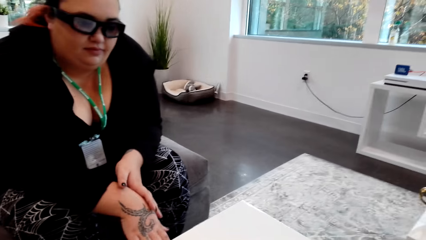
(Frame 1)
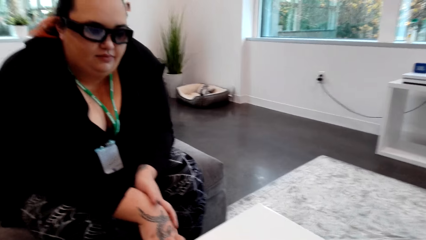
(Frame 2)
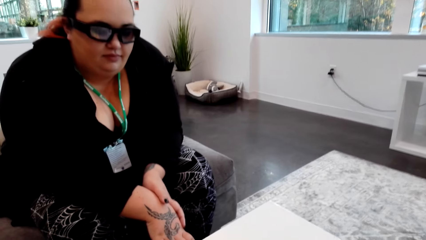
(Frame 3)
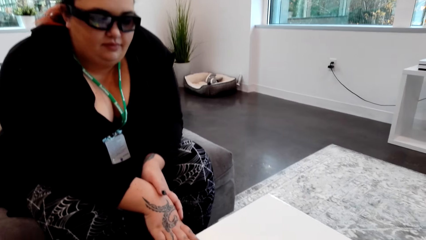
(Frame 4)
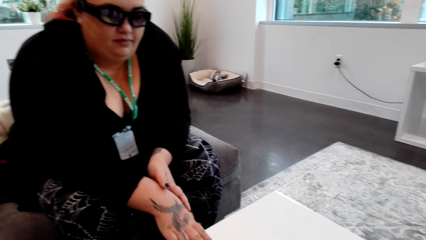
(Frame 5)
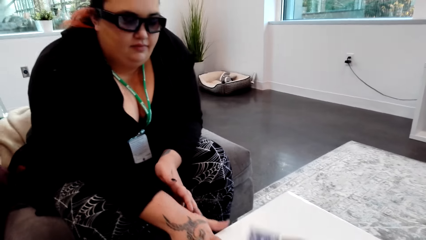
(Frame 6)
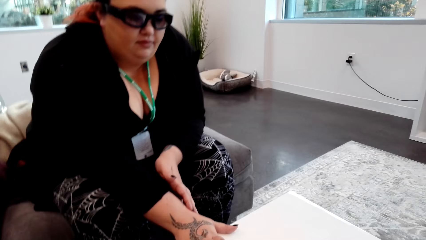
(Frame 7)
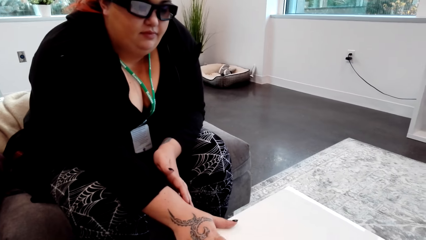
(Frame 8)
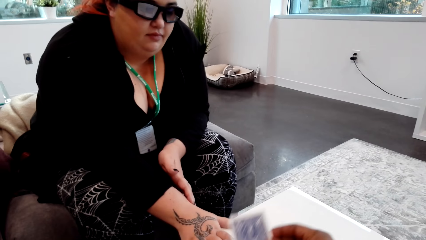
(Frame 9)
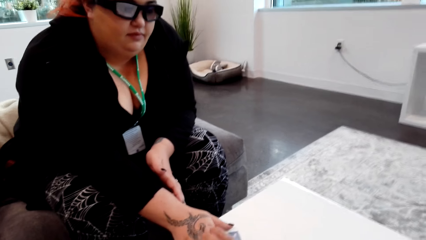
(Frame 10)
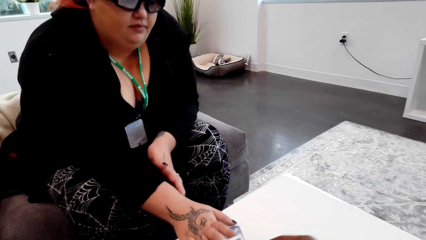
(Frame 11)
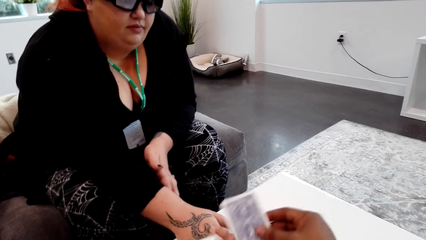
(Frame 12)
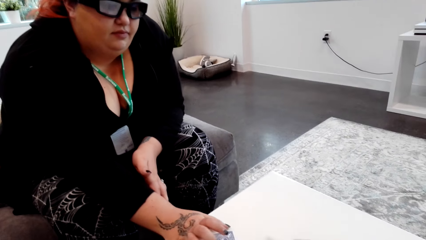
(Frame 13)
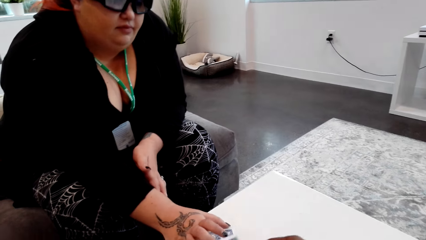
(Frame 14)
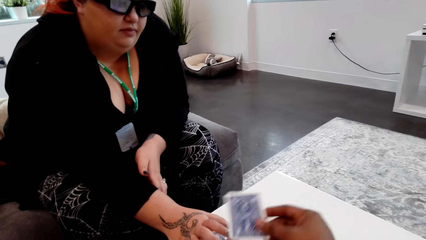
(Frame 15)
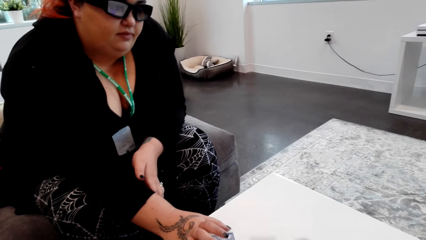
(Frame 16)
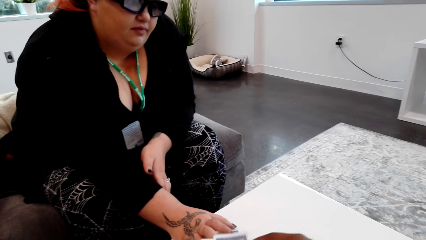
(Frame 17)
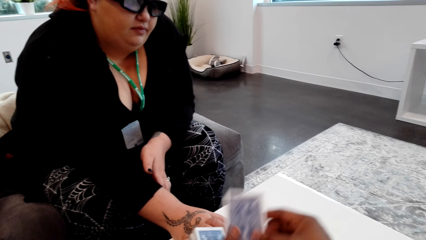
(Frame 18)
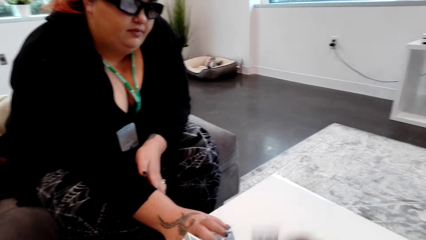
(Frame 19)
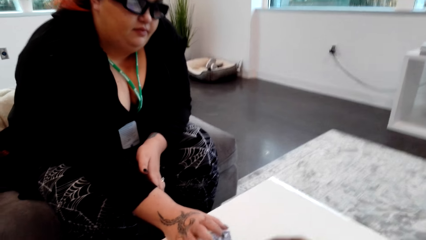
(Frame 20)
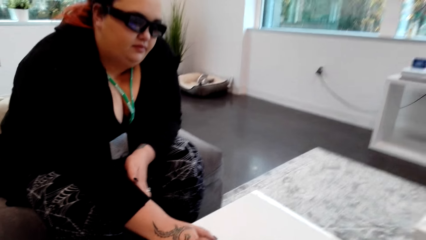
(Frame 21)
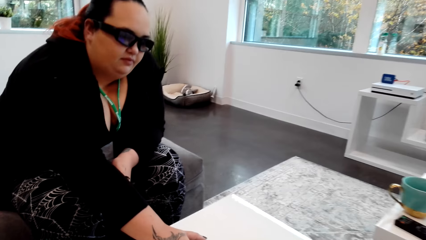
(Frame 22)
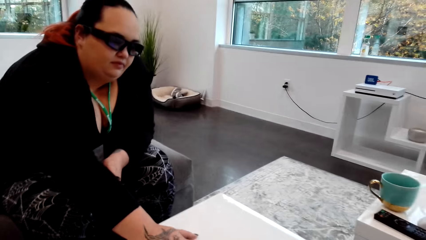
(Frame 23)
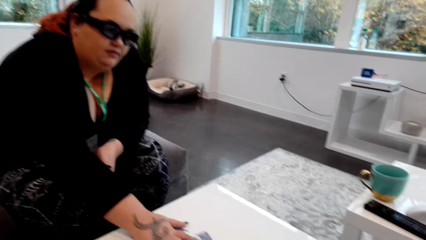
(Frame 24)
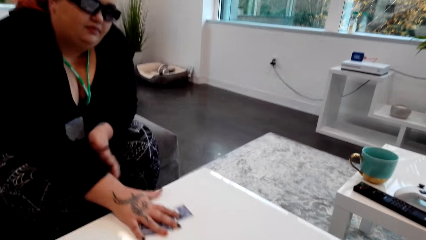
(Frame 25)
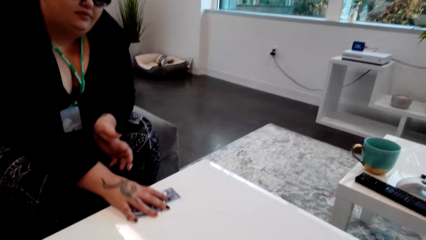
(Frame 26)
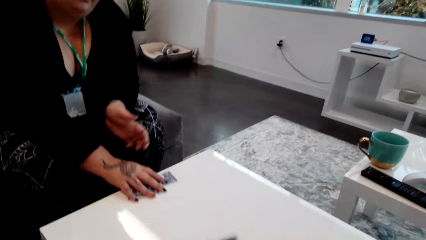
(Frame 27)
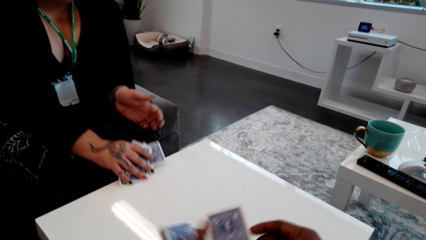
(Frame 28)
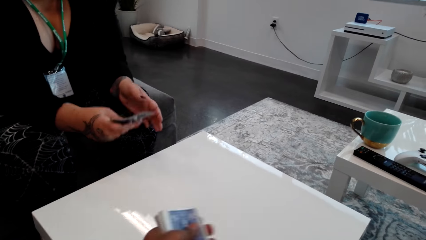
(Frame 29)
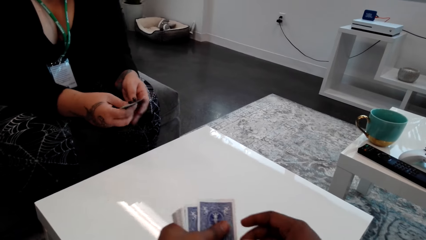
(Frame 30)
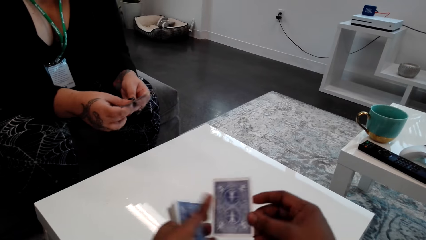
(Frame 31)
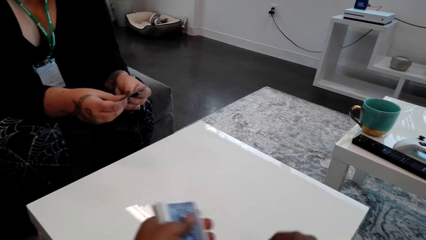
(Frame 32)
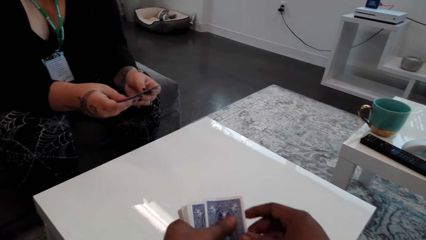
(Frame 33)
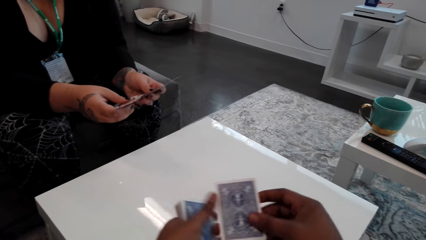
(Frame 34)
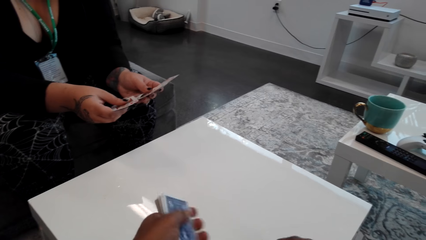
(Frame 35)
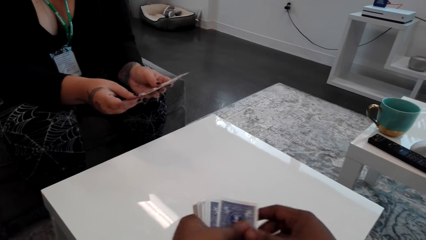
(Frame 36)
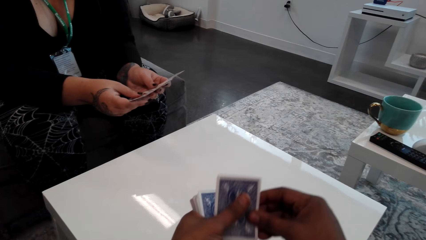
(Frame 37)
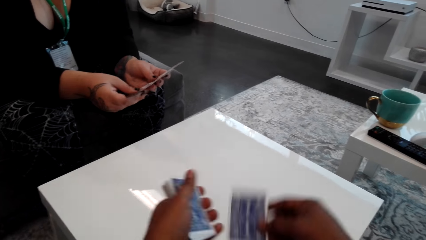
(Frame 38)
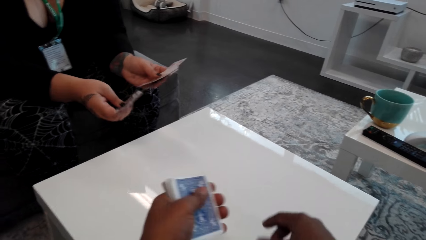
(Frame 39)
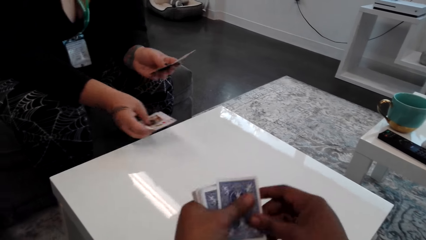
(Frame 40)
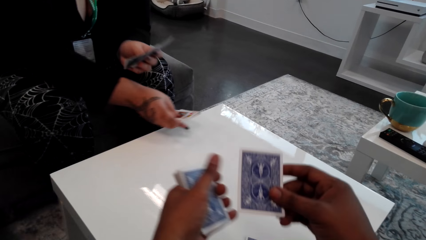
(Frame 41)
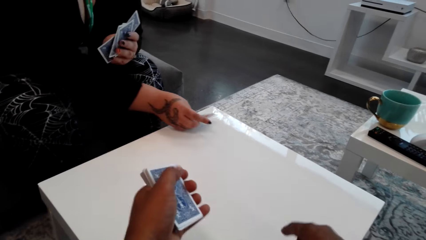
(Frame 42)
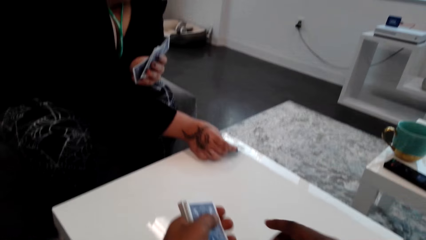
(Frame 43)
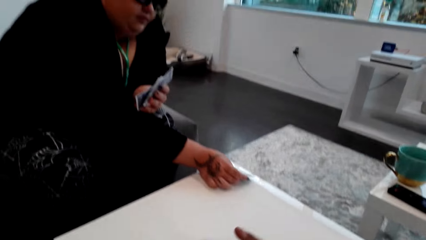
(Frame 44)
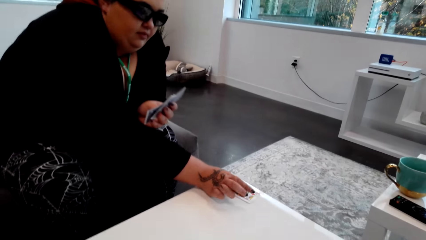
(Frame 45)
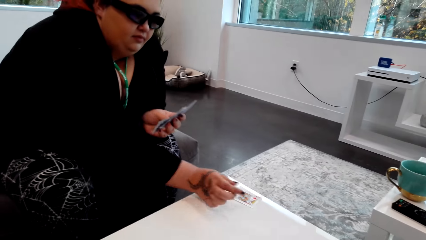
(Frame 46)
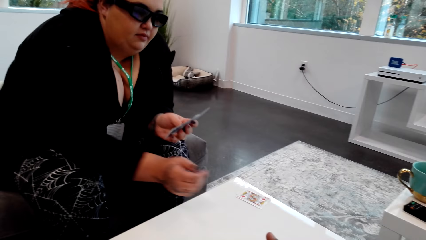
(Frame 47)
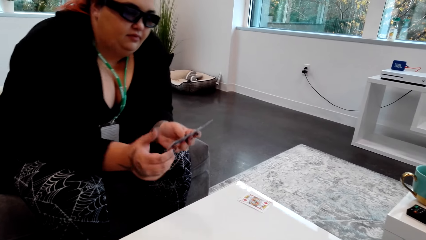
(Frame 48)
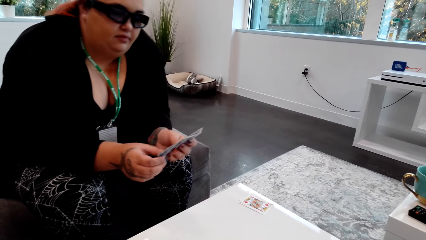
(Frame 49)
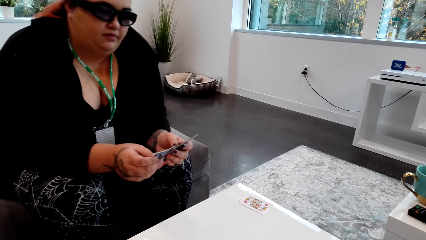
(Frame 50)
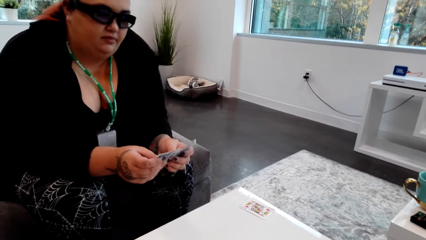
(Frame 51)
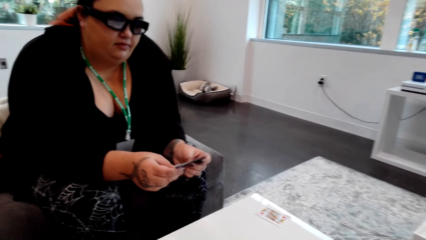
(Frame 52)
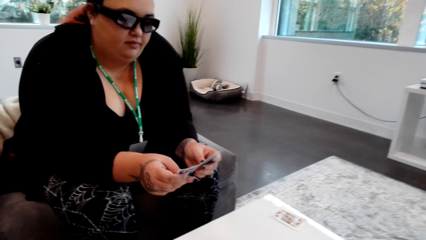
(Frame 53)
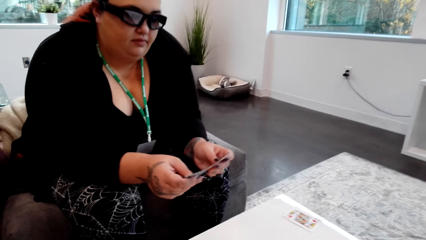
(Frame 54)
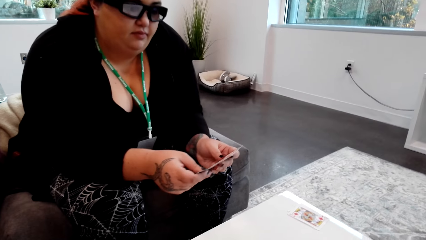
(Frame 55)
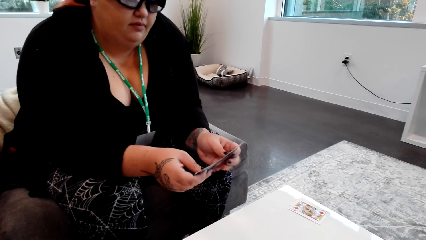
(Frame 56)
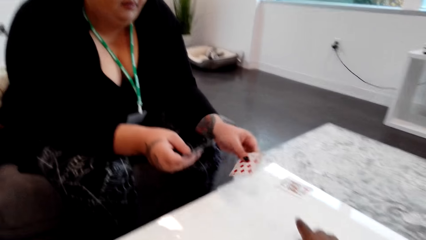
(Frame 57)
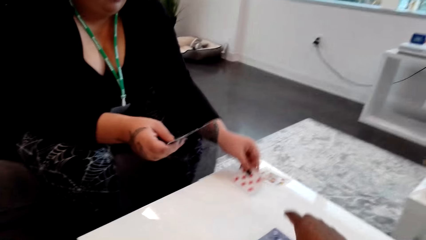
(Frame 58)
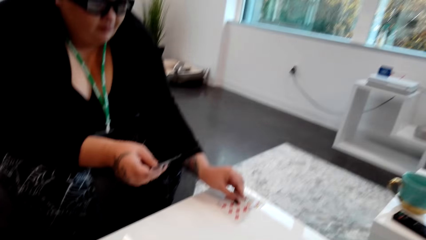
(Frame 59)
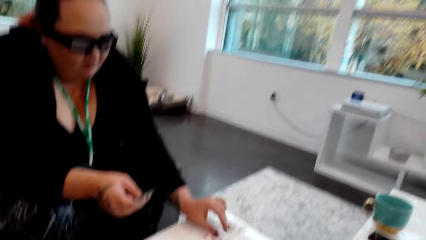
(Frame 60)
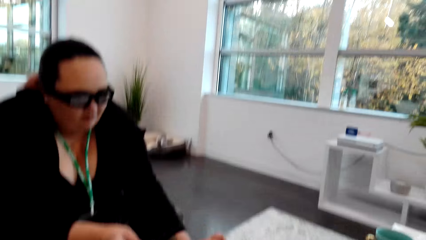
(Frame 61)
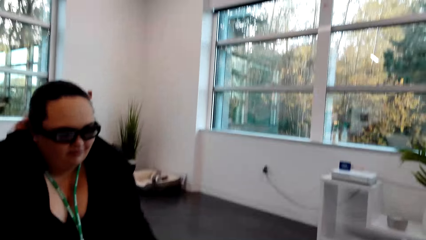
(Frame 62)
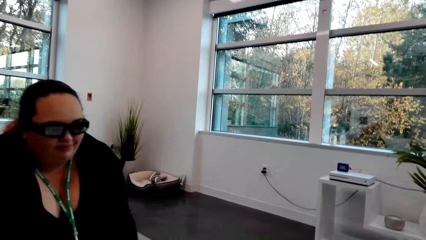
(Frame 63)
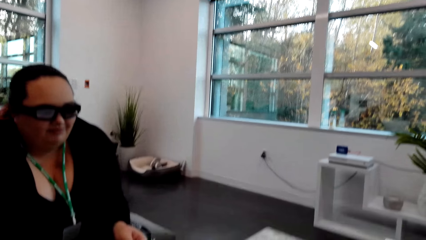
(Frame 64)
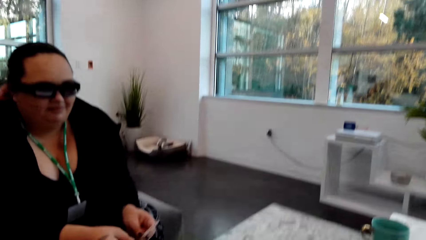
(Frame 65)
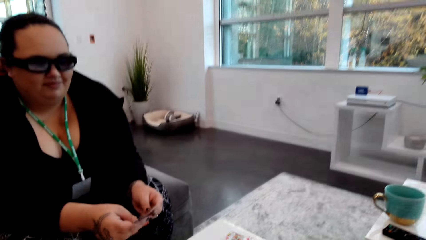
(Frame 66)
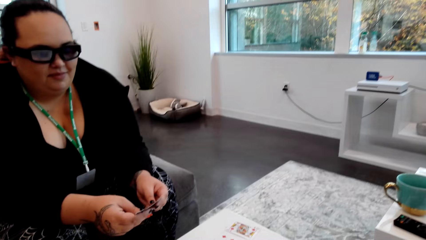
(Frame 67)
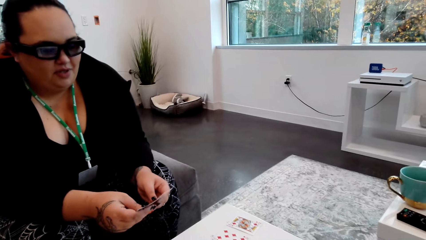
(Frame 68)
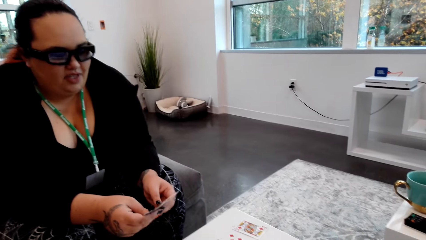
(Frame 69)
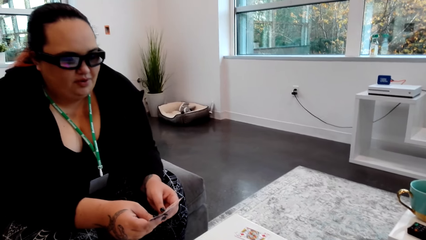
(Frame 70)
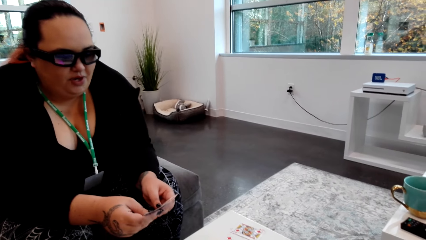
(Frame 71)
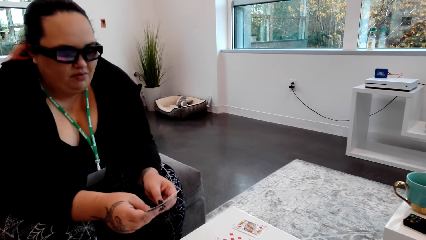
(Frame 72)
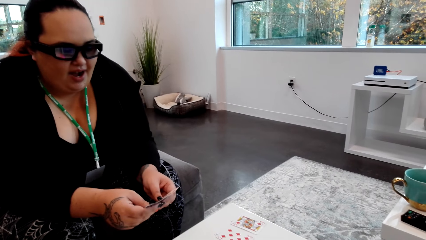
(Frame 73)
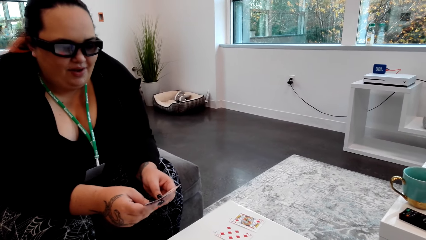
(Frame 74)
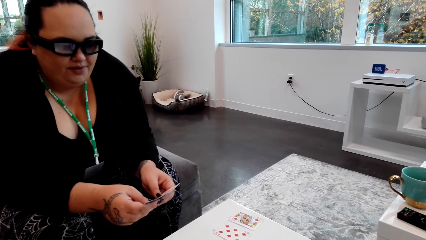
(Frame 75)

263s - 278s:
The camera wearer puts the cards on the table. A lady picks cards. The camera wearer puts the cards on the table. The lady puts a card on the table. She puts a card on the table again. She talks with the camera wearer.
